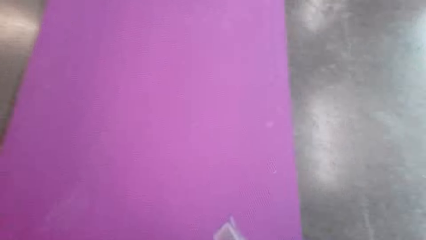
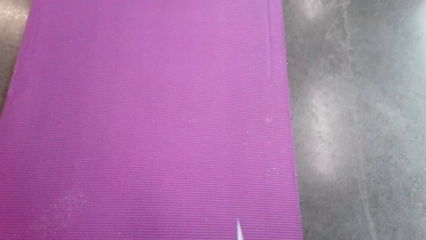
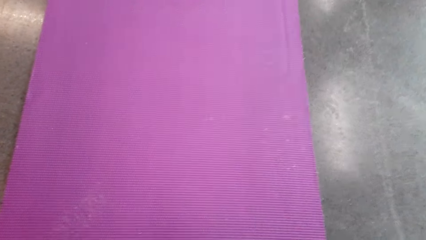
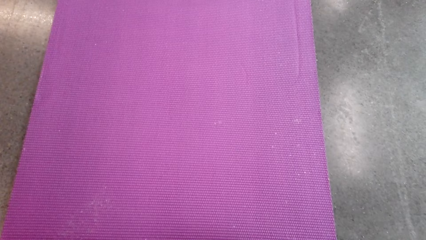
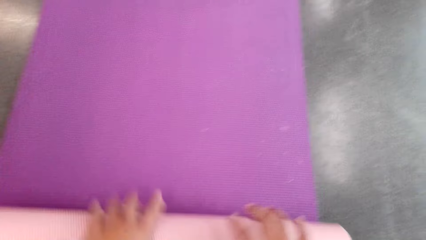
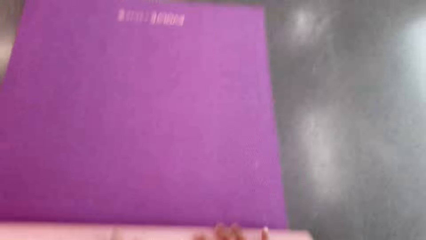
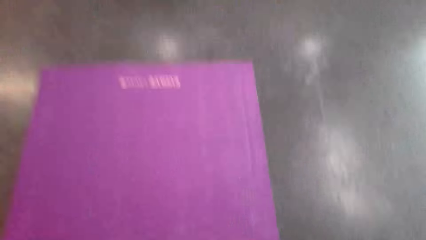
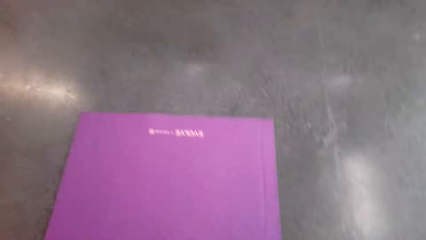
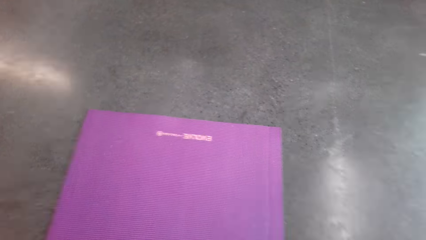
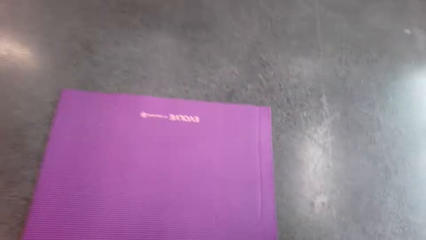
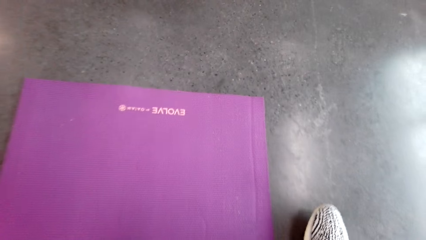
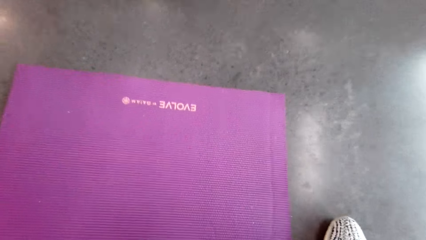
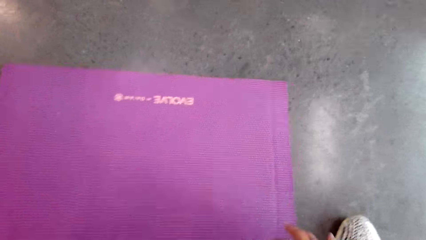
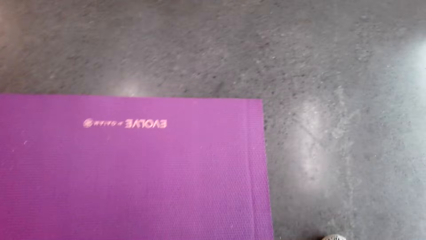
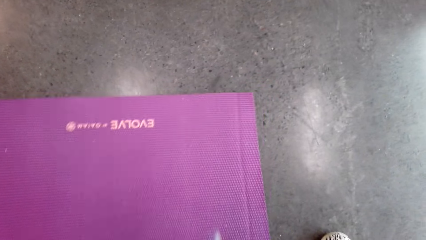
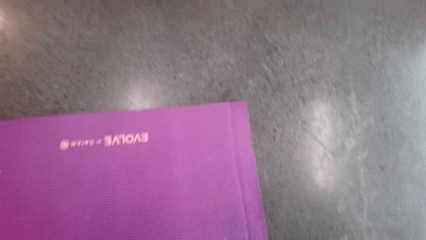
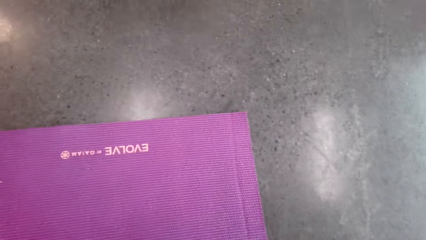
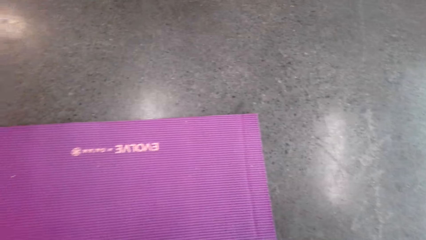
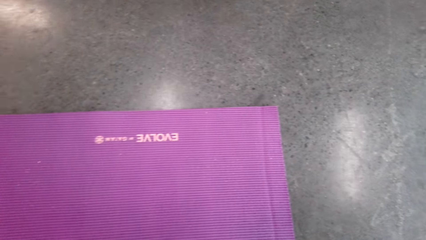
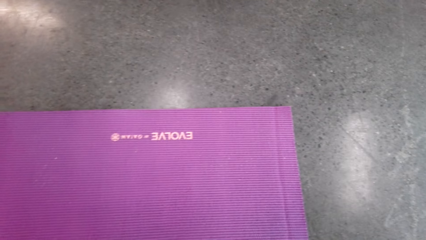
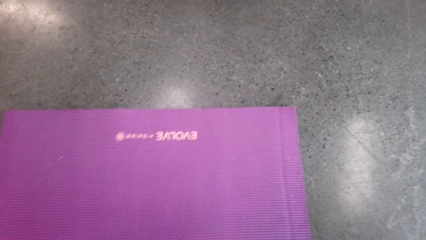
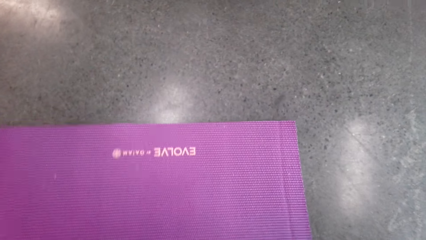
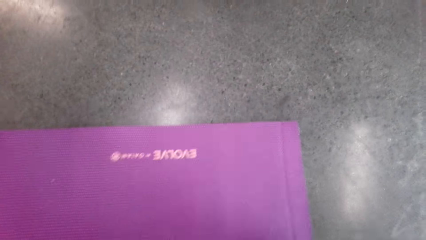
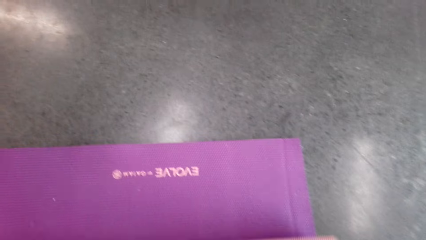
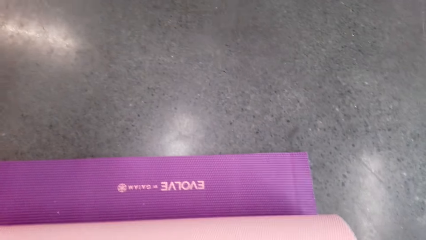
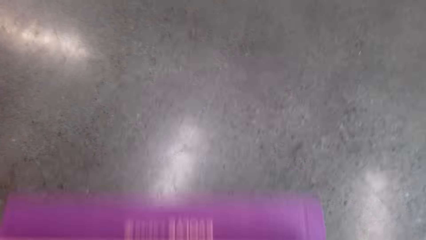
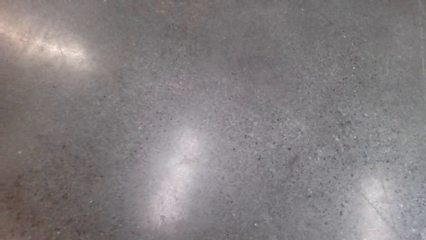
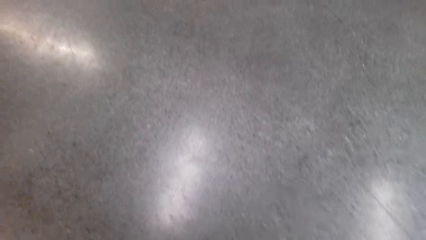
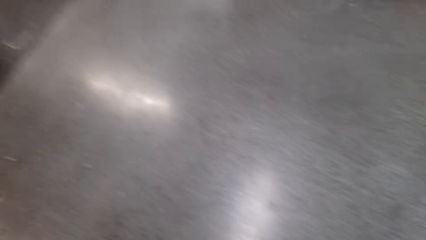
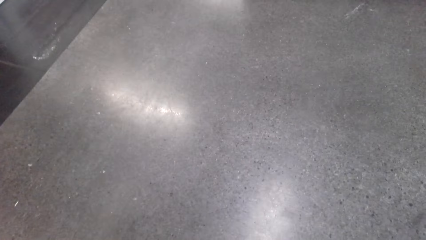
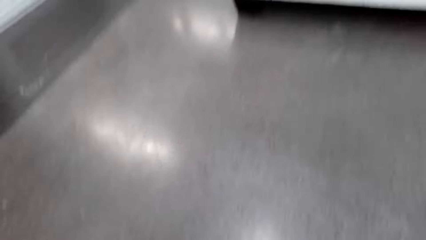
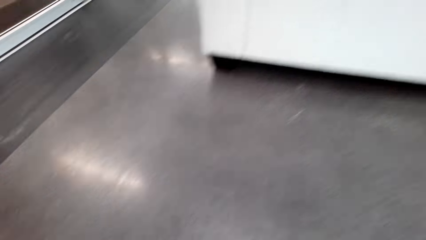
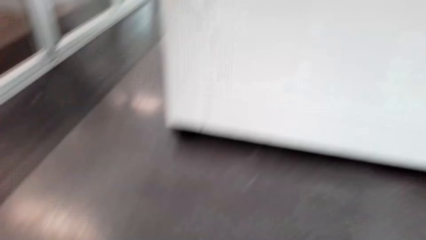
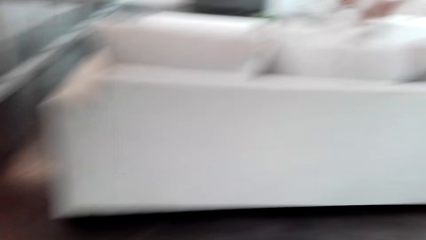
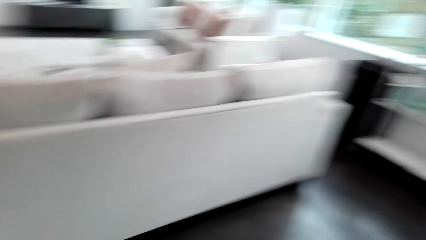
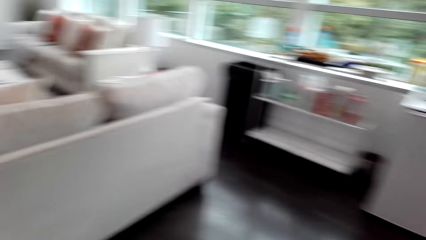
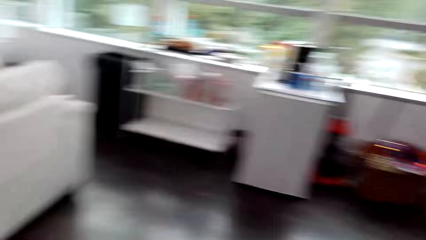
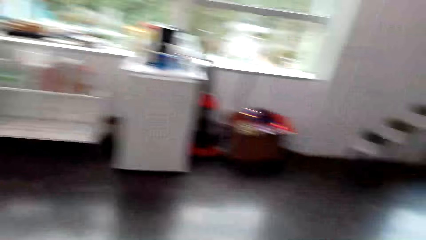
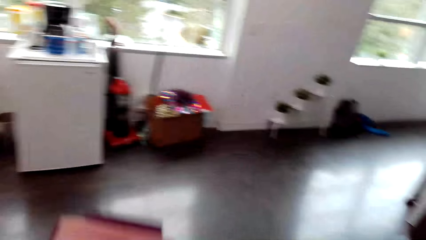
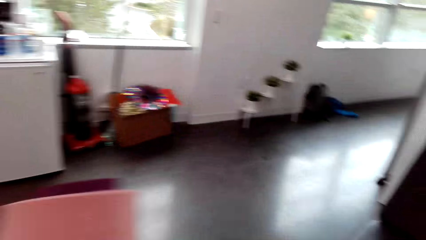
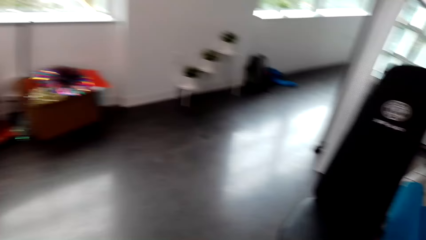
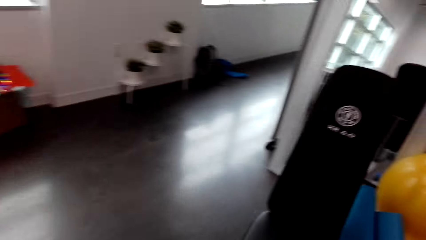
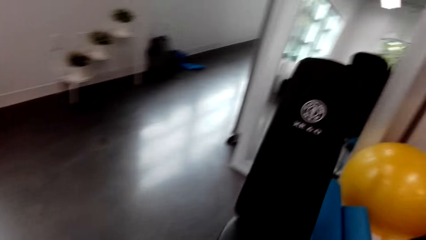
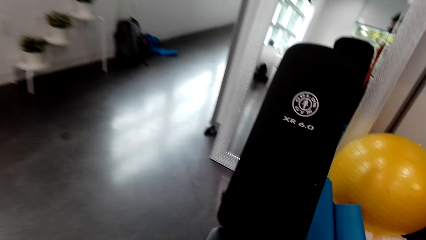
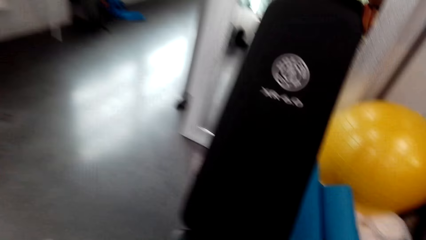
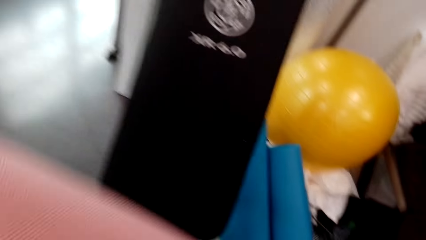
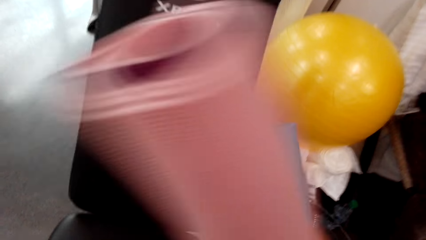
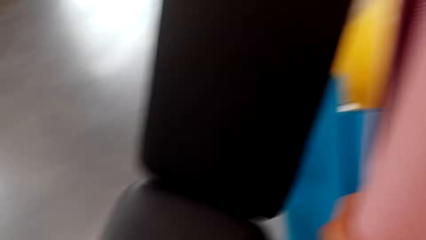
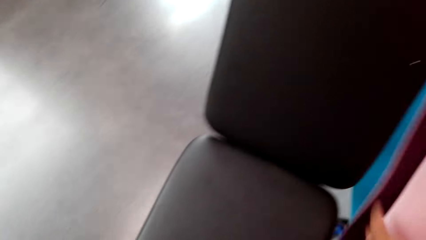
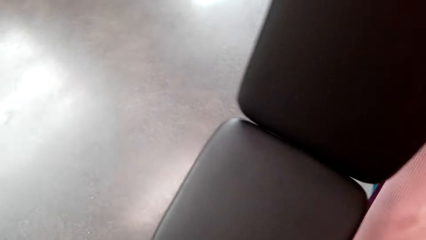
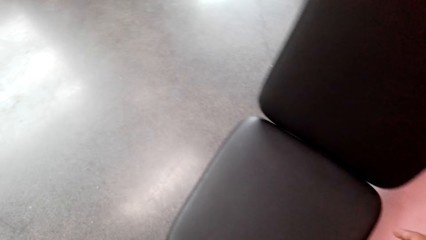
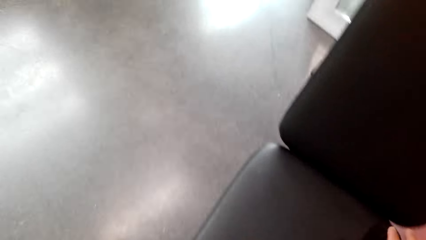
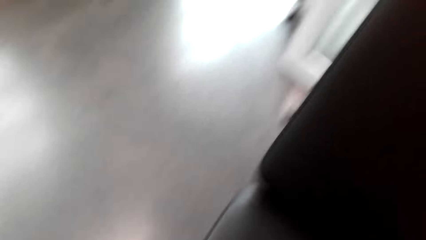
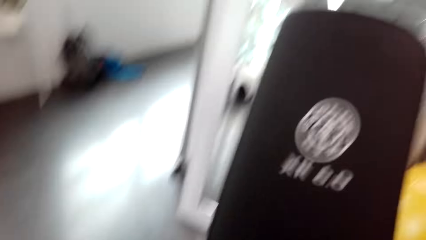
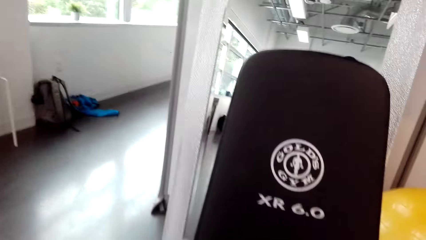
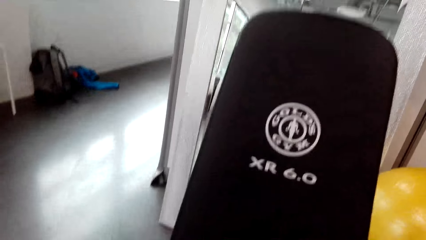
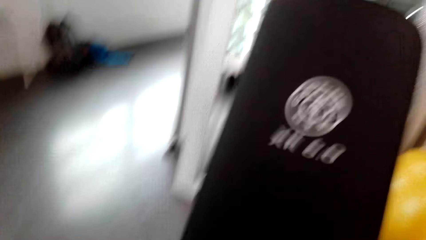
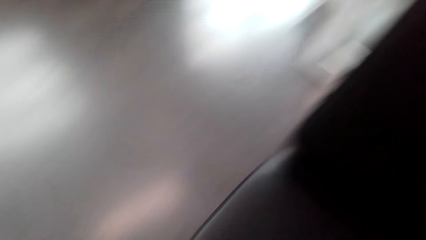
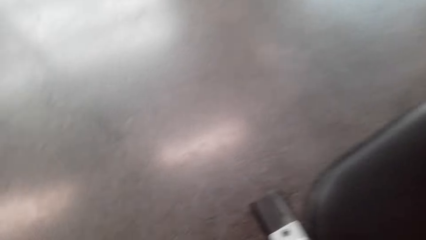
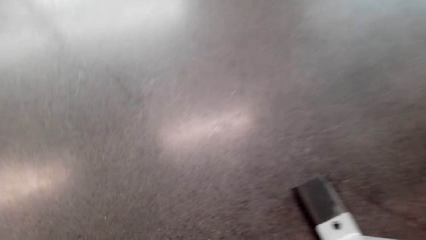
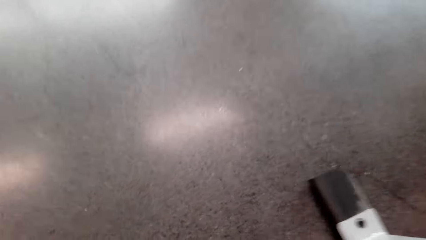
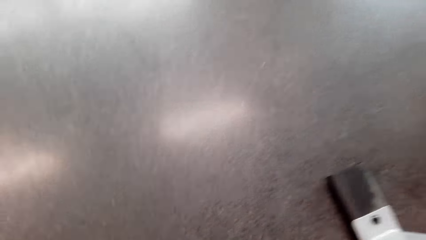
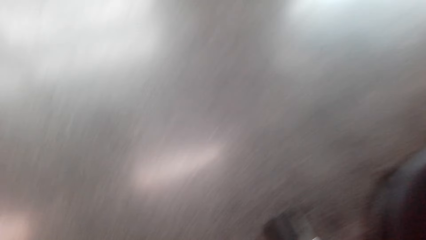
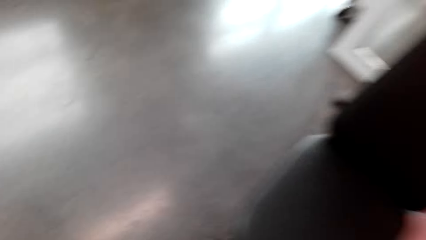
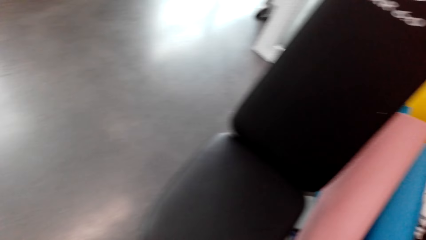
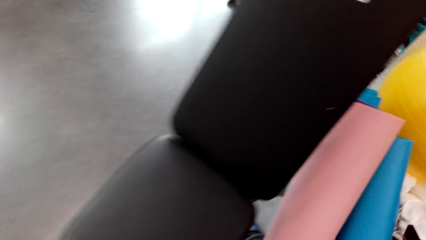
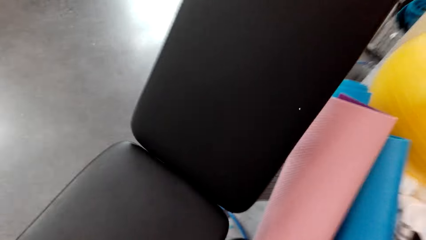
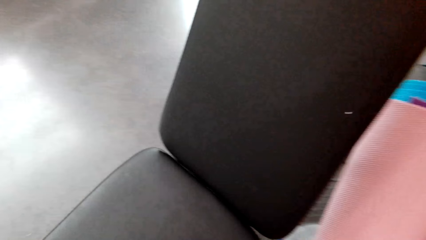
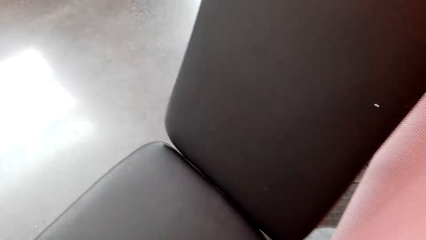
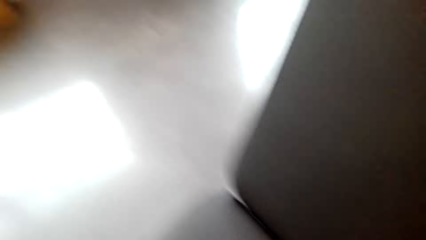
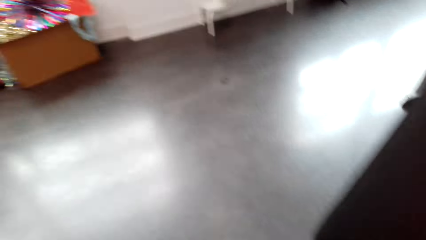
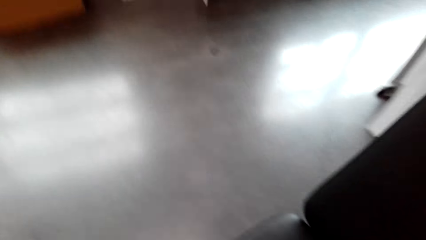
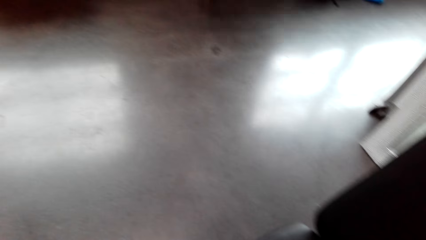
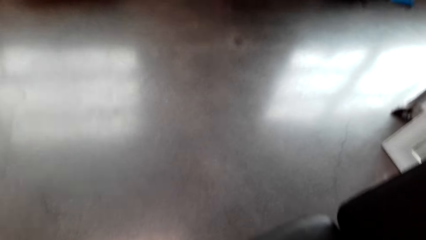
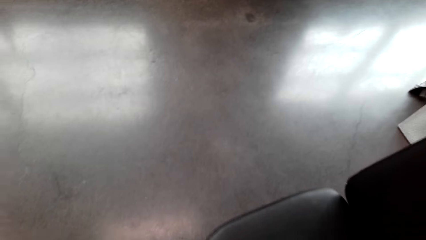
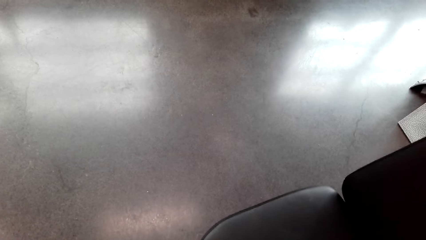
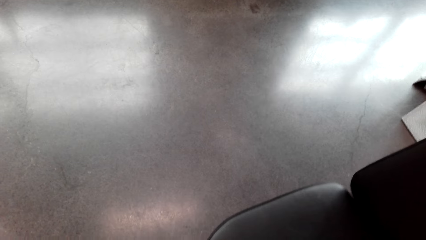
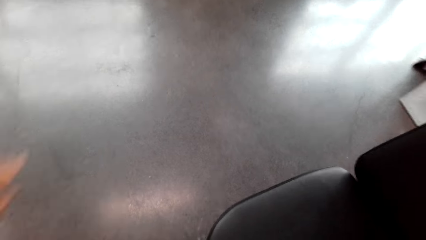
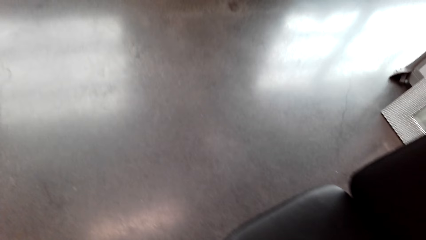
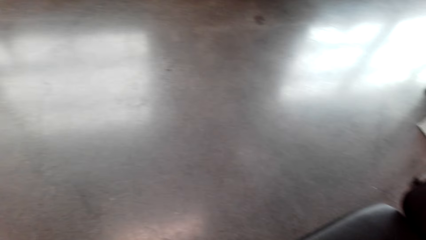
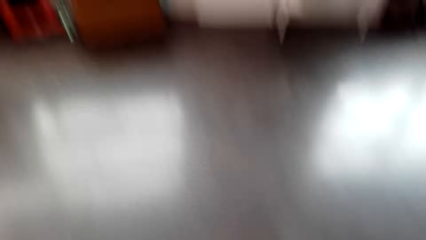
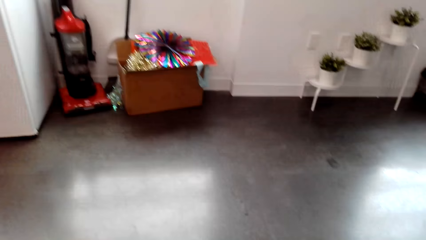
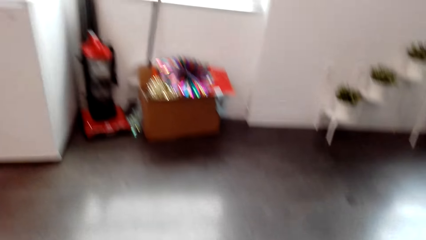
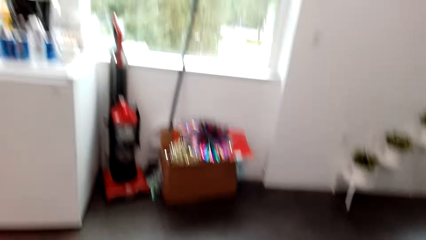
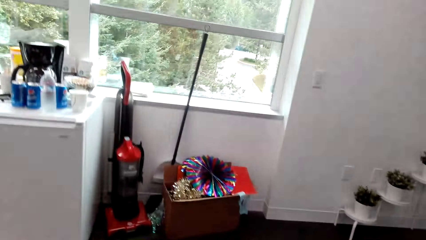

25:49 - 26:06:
The camera wearer rolls the yoga mat. They walk. They put down the yoga mat. They move around the house.
